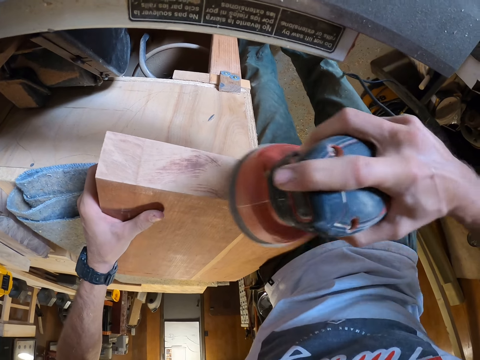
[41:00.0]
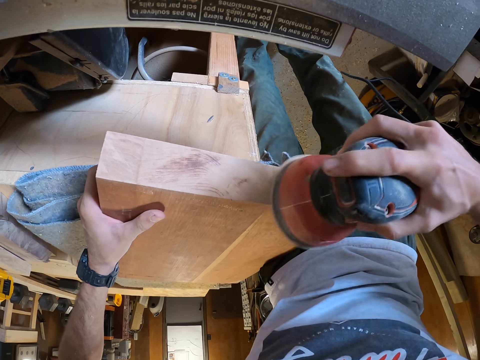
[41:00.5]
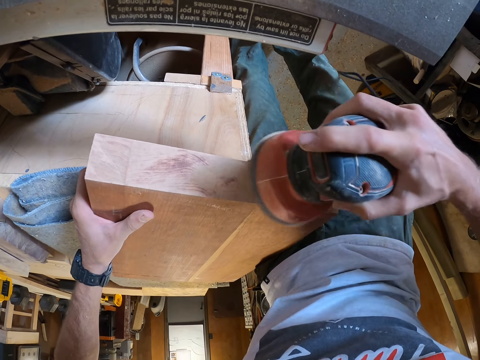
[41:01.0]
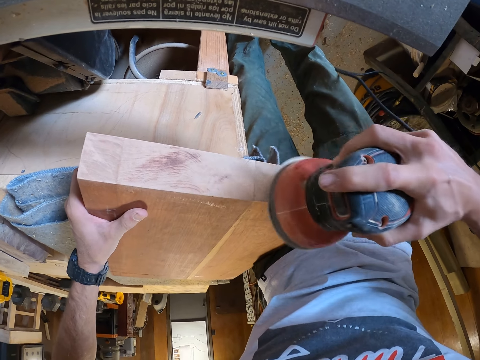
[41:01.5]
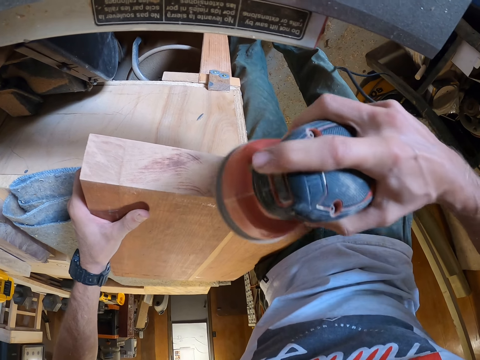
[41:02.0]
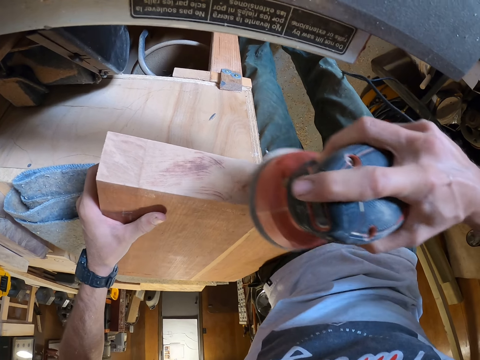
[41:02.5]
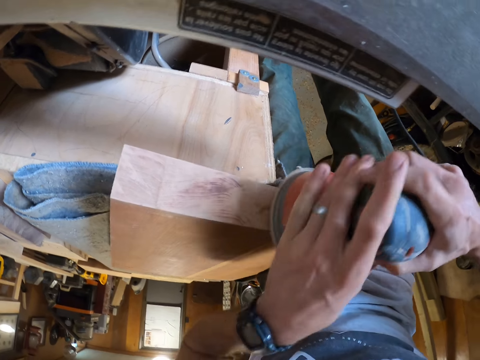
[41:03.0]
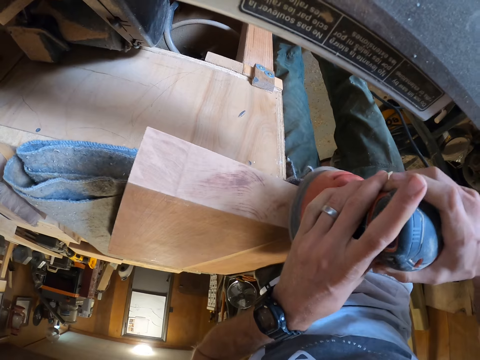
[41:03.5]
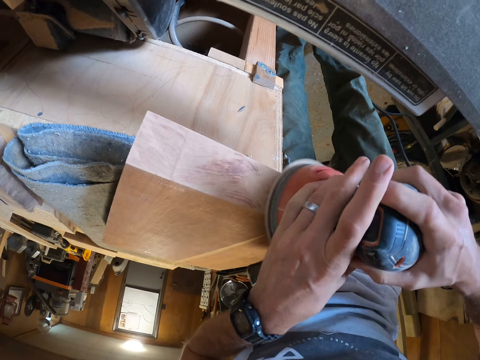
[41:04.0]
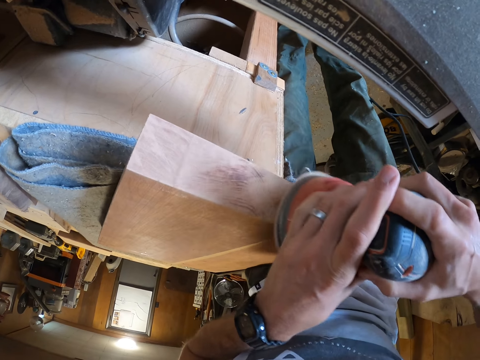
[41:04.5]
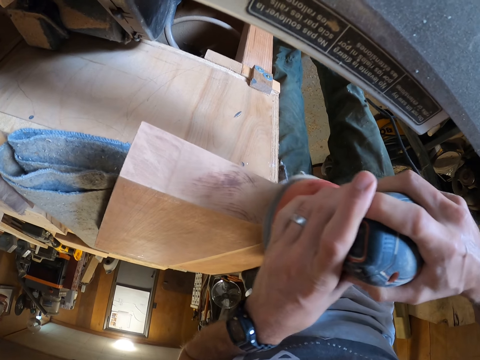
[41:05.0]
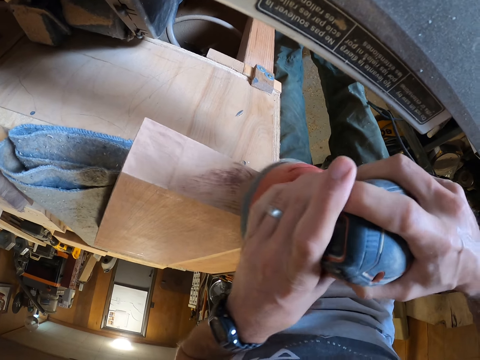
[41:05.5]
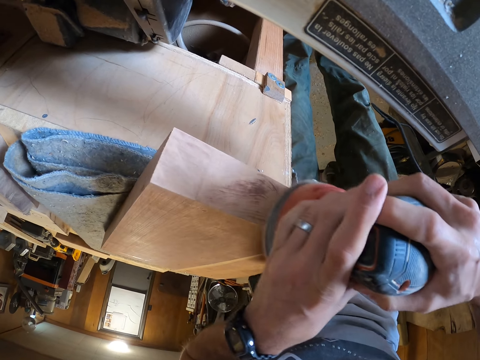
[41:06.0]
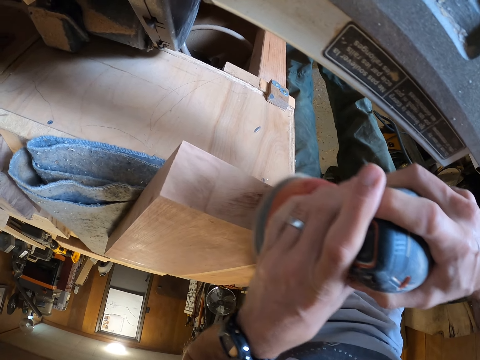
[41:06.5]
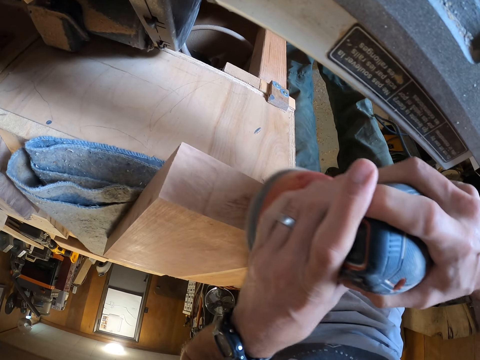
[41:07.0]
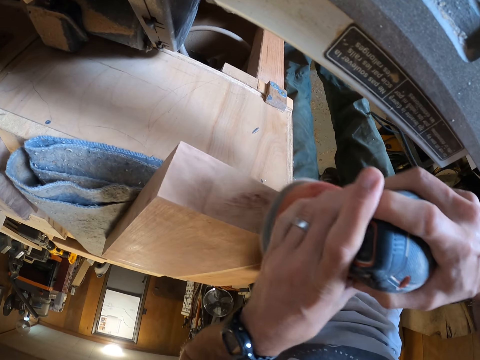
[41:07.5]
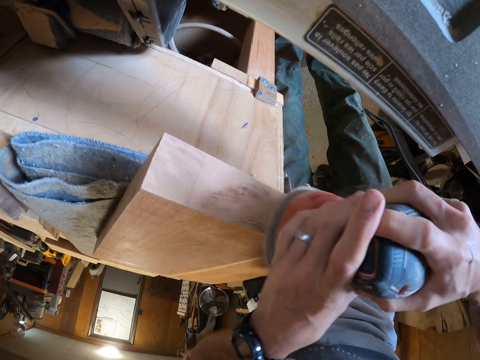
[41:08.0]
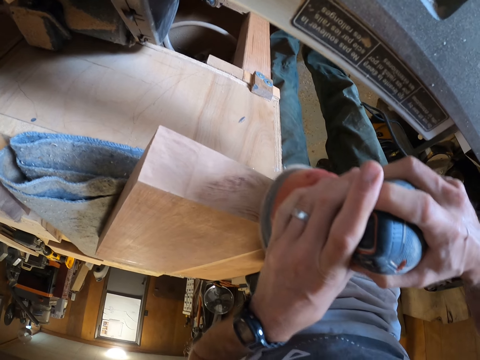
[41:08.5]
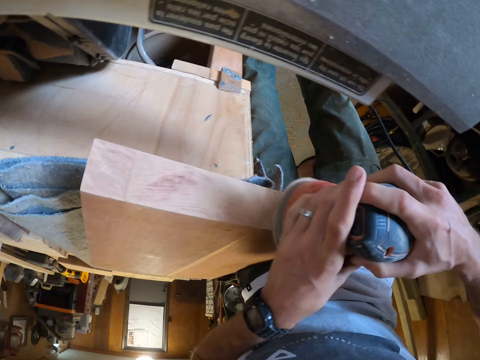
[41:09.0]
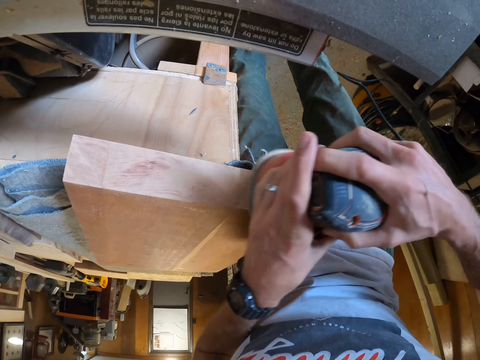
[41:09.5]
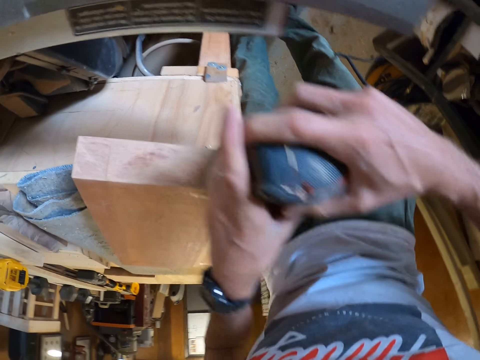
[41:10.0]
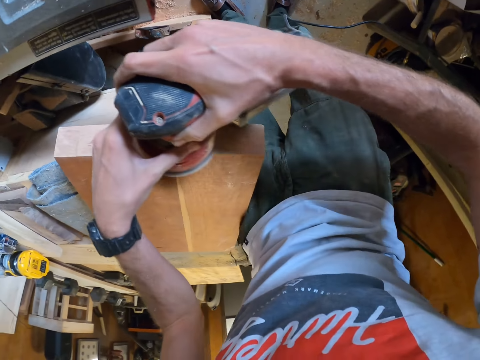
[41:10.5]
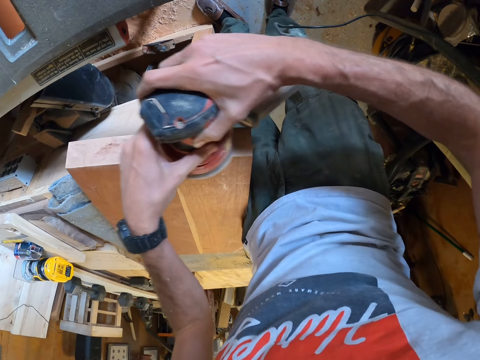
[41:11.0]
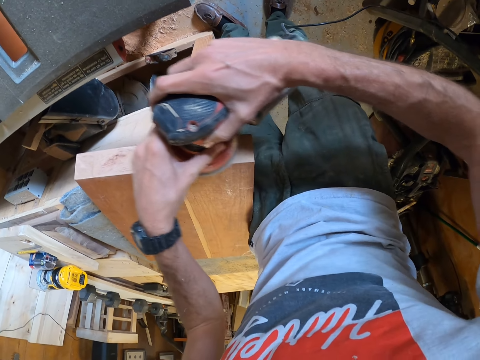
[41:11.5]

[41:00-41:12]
The camera wearer holds the electric sander with both hands.

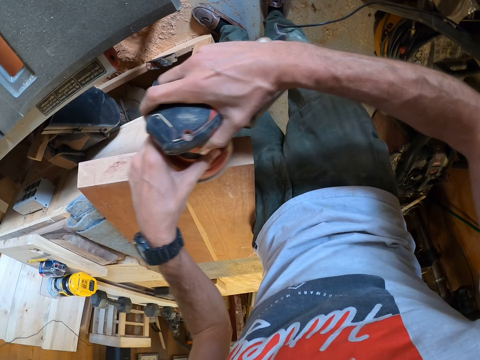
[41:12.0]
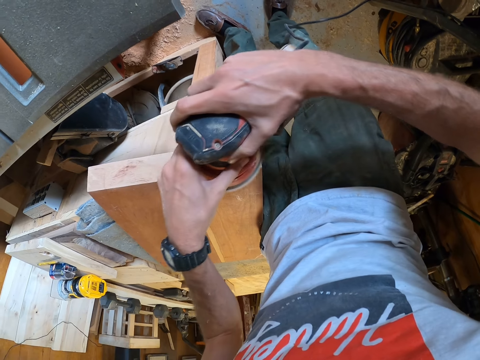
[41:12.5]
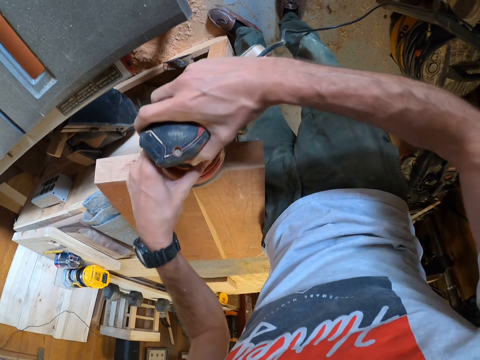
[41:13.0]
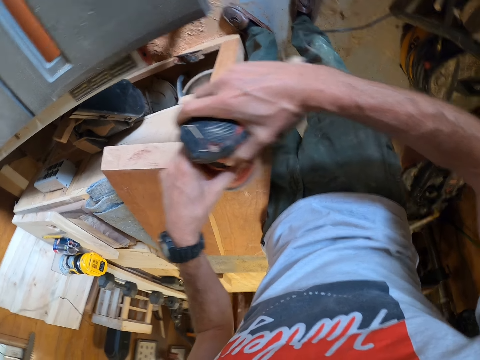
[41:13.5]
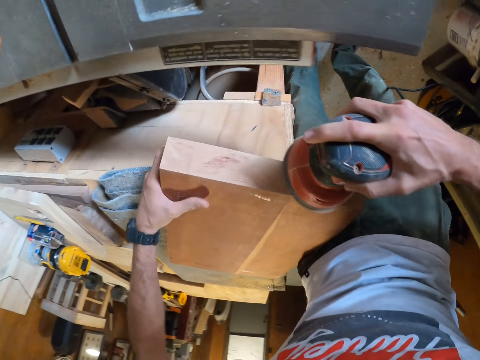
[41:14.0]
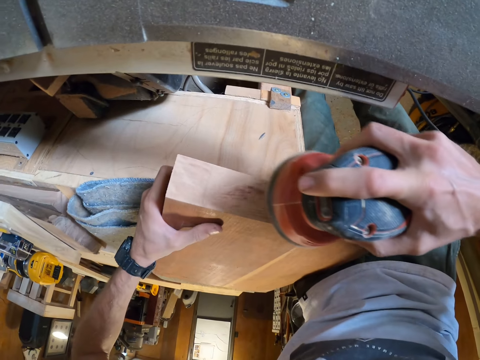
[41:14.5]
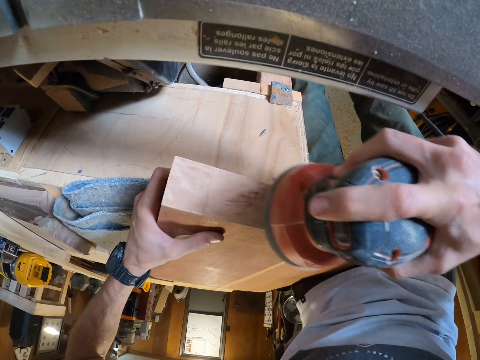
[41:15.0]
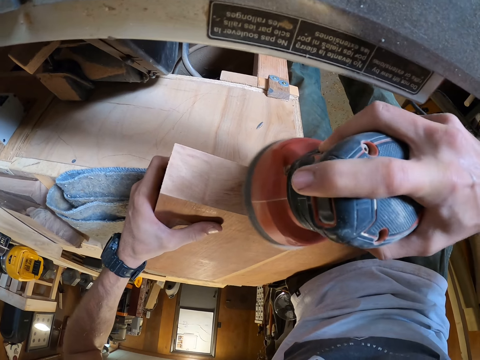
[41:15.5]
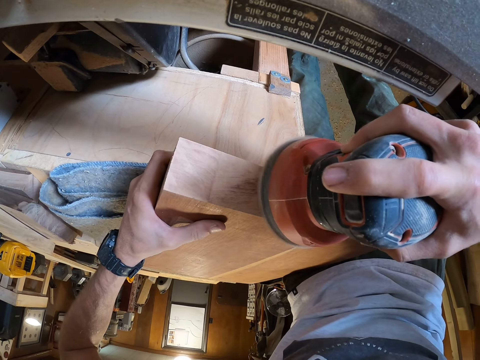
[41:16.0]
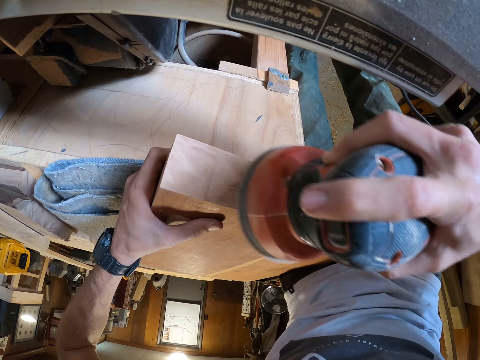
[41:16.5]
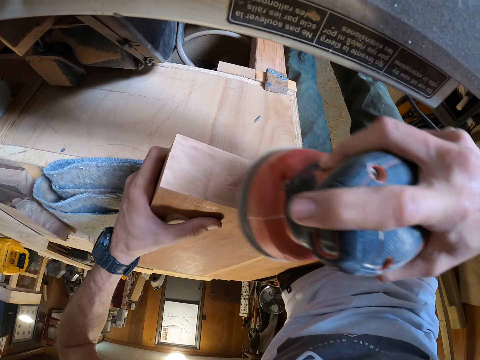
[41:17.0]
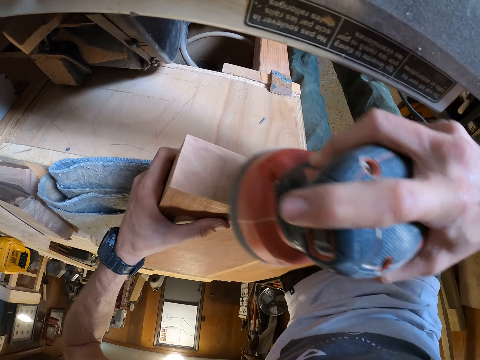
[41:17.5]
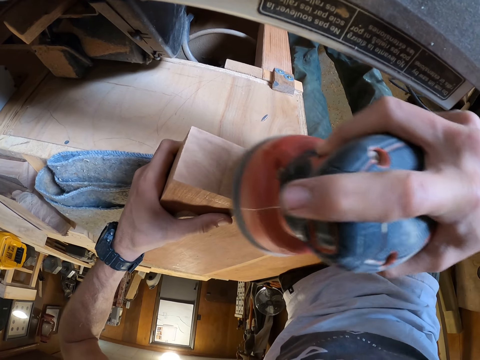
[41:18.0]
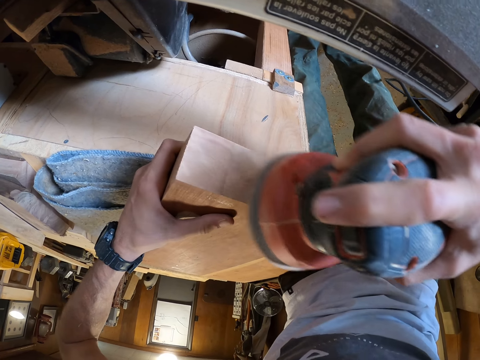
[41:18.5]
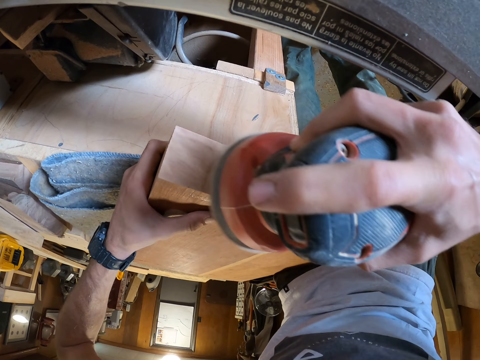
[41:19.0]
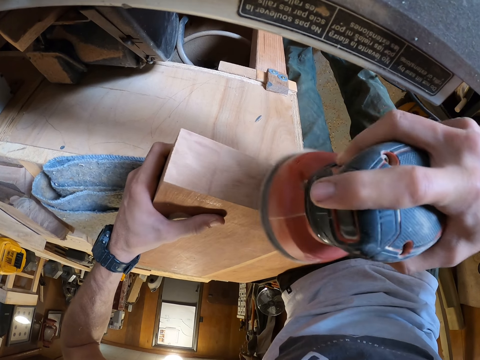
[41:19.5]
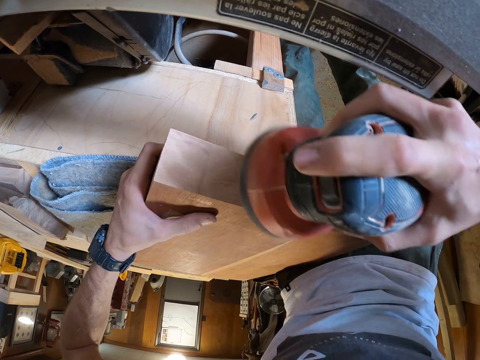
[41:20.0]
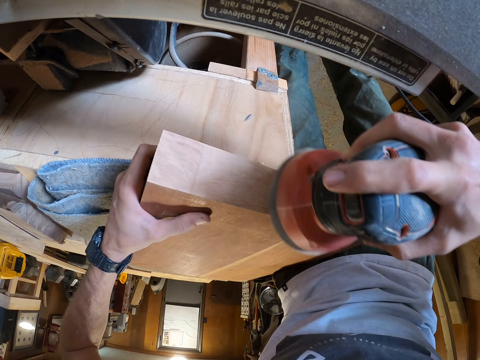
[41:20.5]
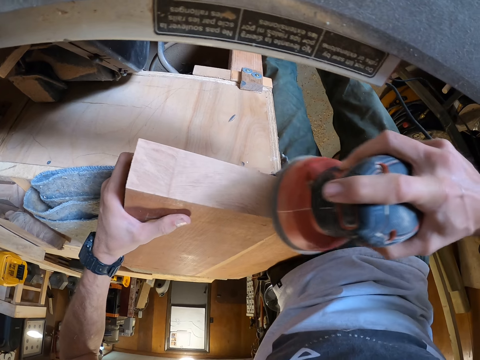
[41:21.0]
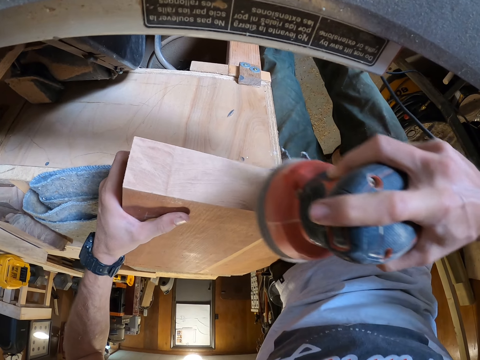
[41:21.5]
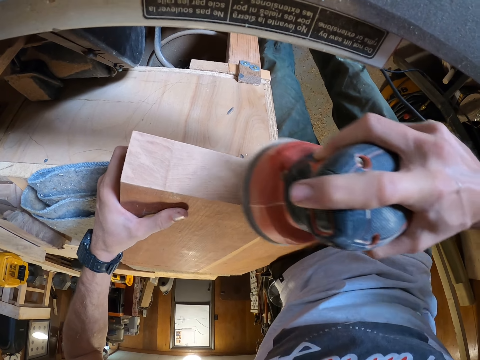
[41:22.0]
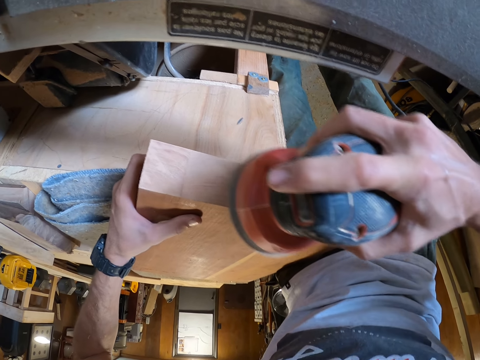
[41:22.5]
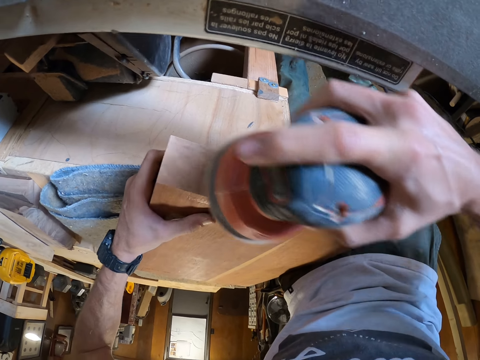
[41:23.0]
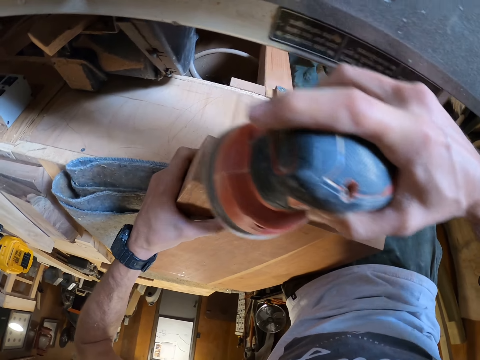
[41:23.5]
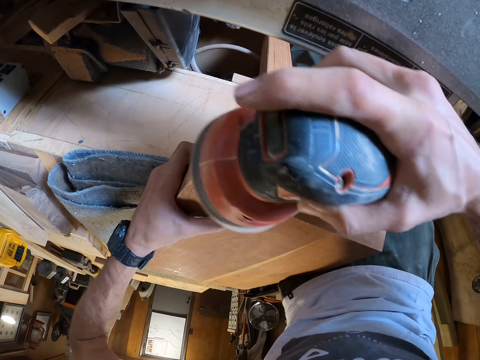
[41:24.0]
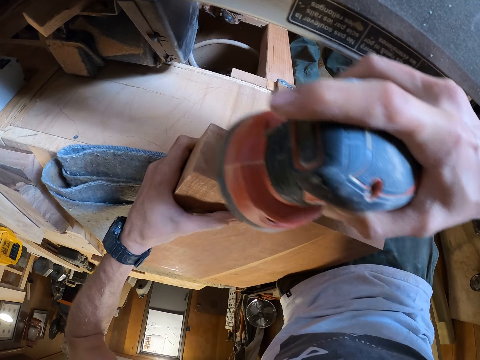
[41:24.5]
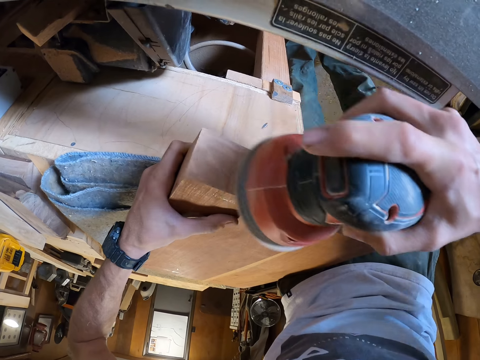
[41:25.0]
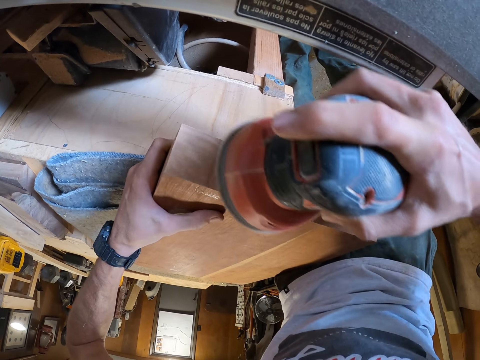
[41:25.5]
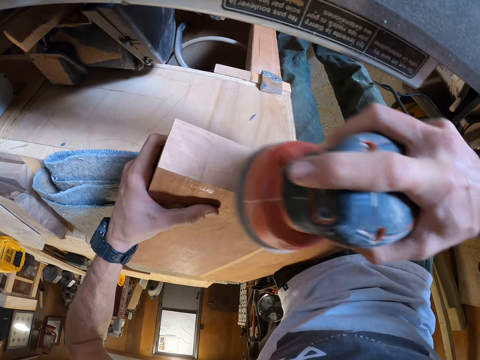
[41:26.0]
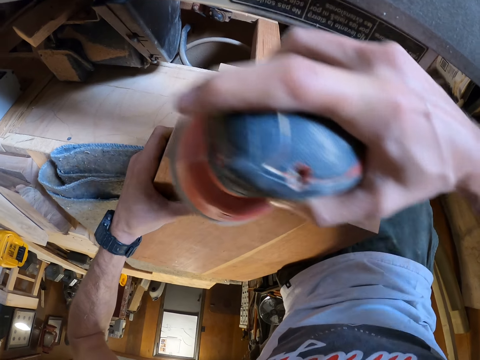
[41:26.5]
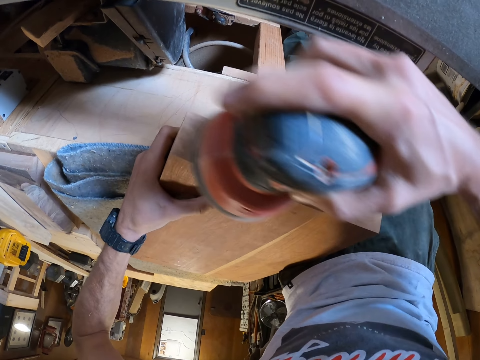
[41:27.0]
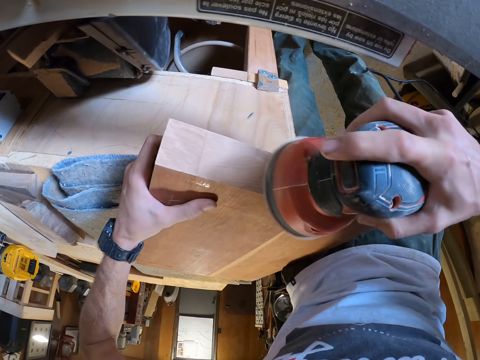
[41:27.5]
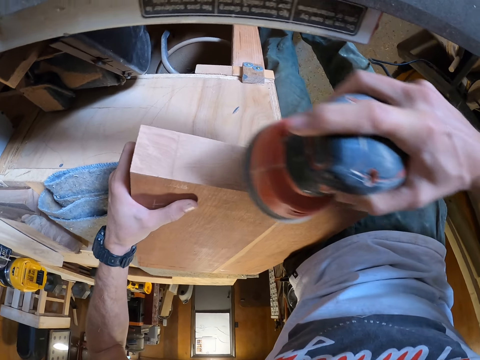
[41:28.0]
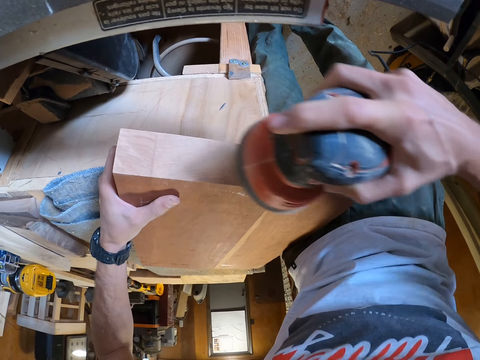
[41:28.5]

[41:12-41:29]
The camera wearer holds the wood plank with his left hand.
